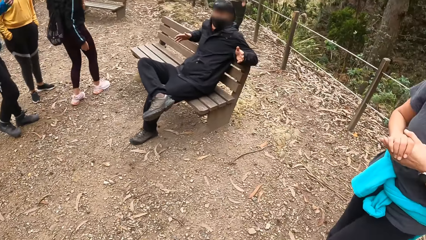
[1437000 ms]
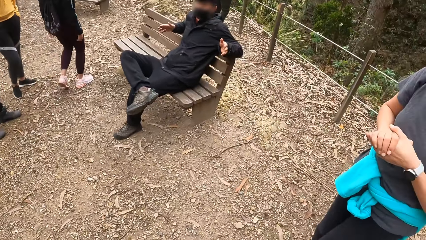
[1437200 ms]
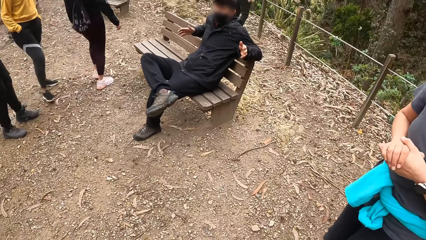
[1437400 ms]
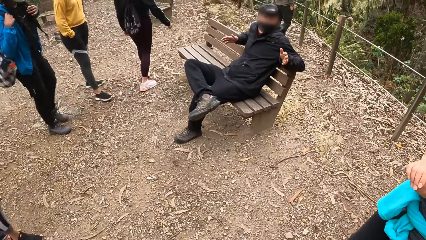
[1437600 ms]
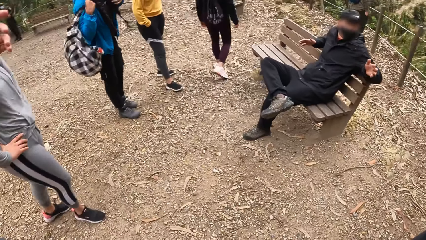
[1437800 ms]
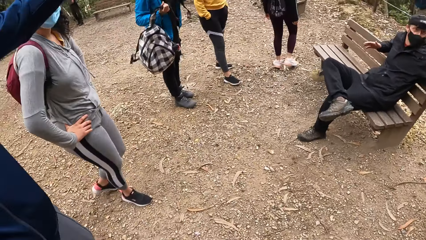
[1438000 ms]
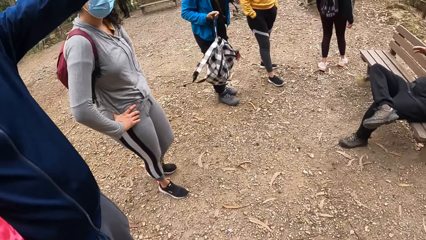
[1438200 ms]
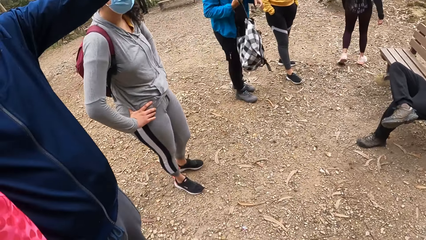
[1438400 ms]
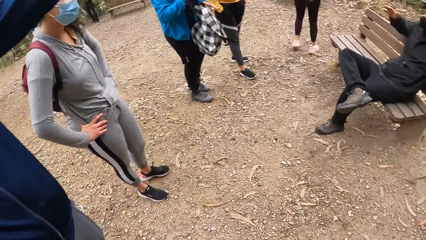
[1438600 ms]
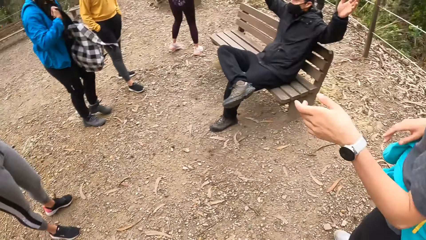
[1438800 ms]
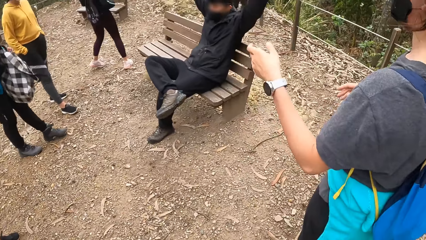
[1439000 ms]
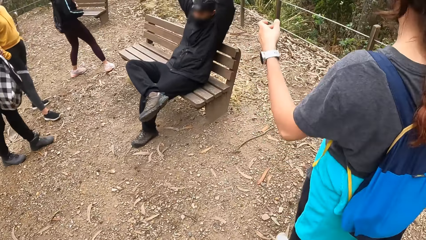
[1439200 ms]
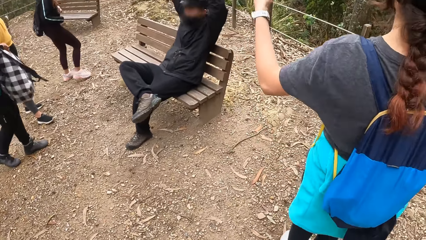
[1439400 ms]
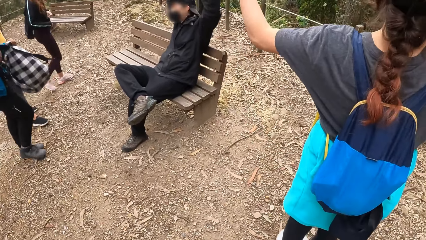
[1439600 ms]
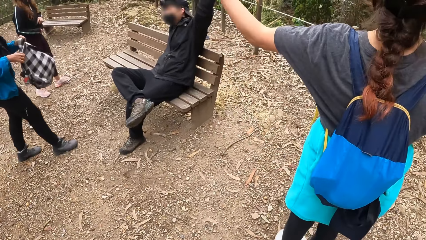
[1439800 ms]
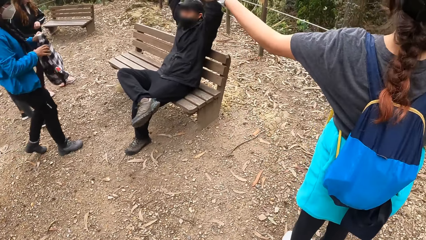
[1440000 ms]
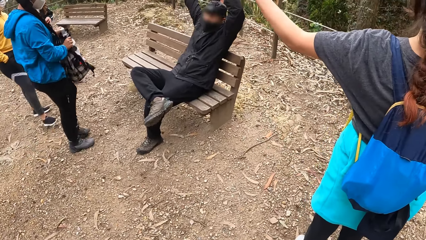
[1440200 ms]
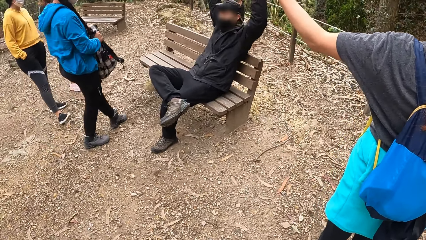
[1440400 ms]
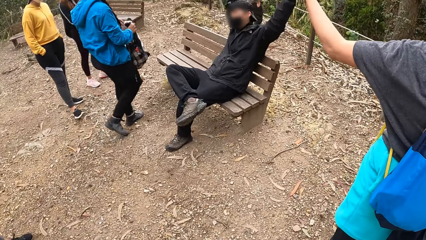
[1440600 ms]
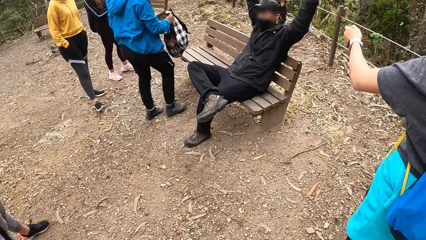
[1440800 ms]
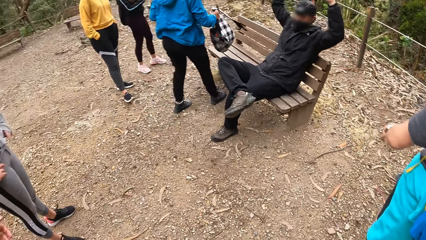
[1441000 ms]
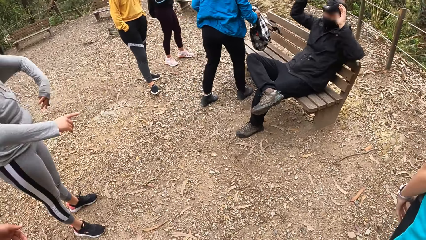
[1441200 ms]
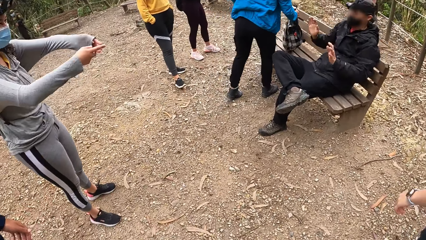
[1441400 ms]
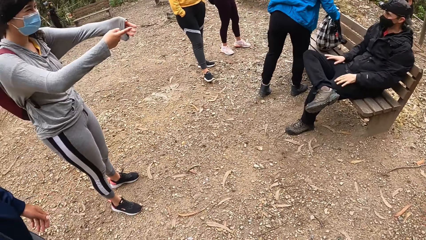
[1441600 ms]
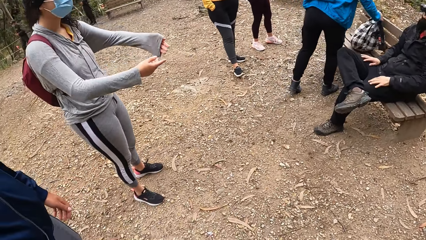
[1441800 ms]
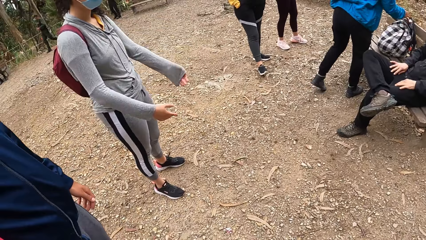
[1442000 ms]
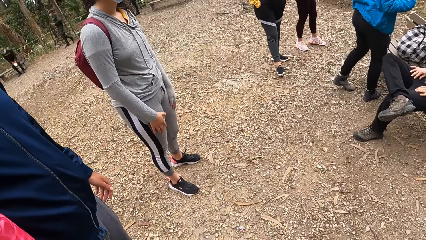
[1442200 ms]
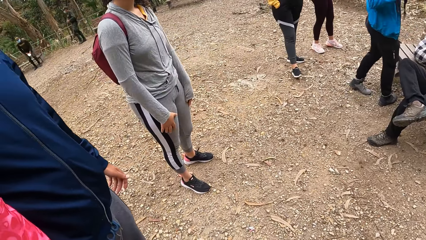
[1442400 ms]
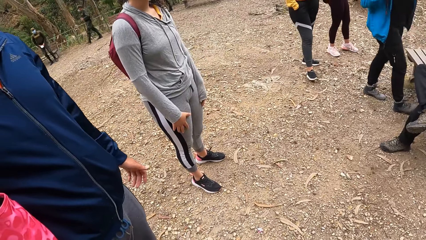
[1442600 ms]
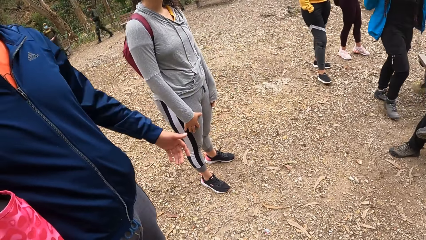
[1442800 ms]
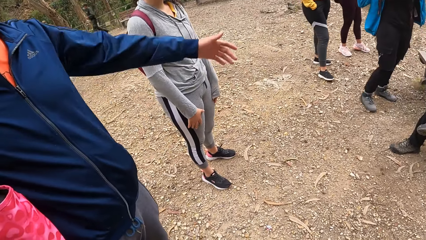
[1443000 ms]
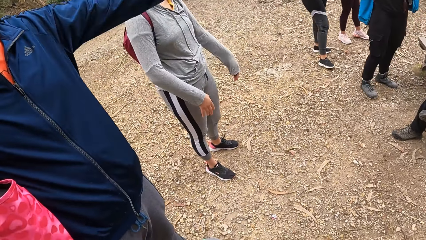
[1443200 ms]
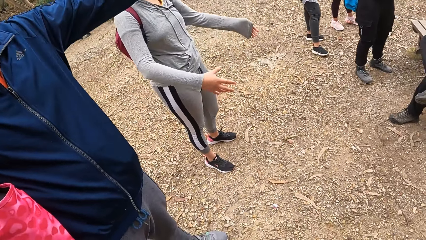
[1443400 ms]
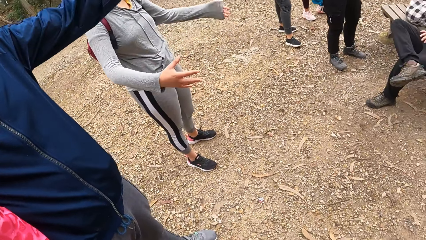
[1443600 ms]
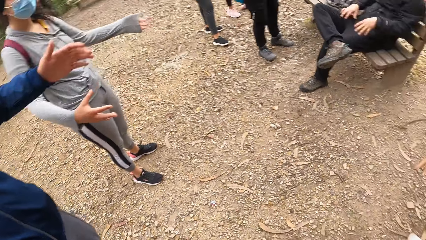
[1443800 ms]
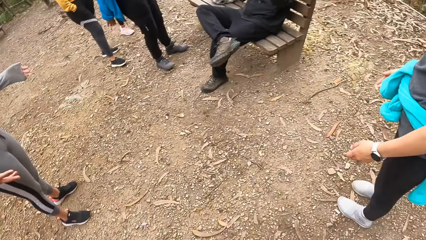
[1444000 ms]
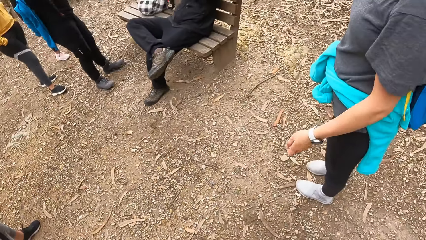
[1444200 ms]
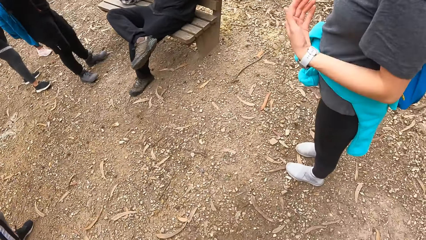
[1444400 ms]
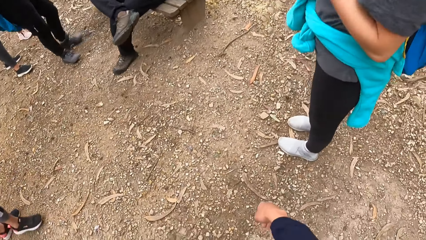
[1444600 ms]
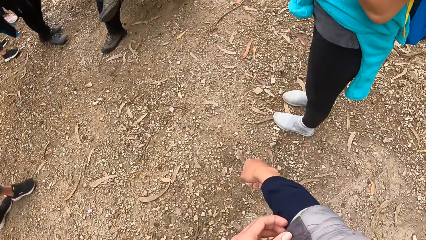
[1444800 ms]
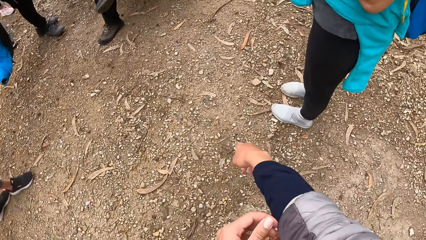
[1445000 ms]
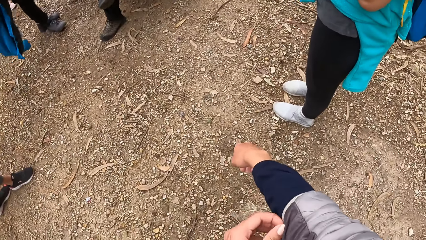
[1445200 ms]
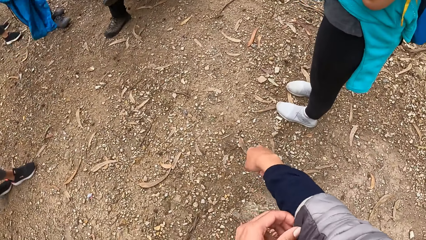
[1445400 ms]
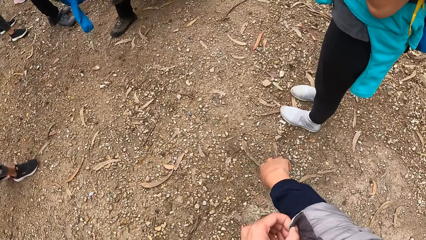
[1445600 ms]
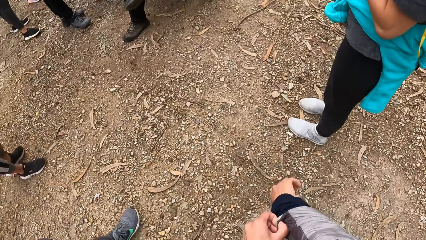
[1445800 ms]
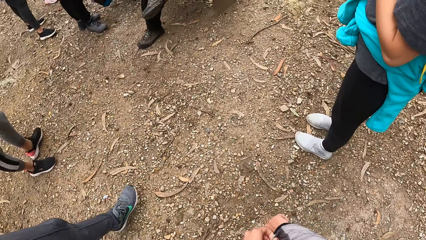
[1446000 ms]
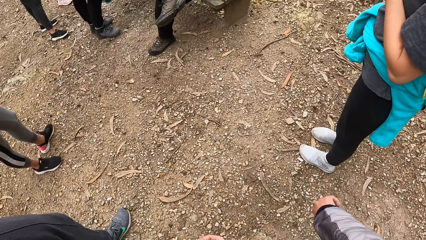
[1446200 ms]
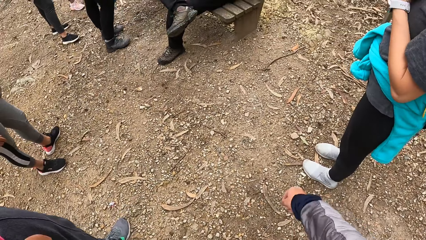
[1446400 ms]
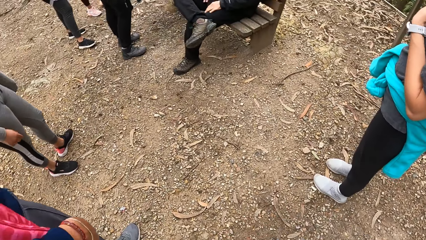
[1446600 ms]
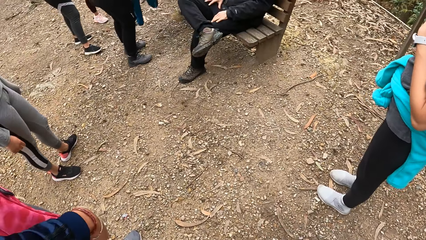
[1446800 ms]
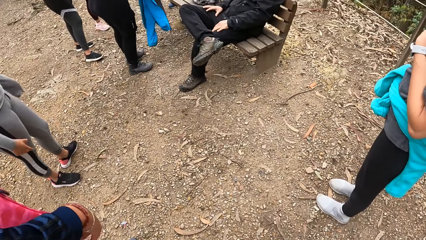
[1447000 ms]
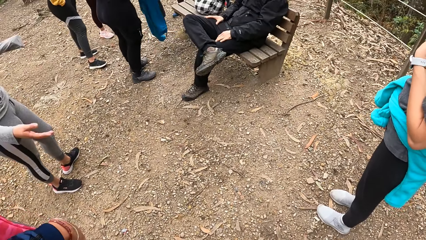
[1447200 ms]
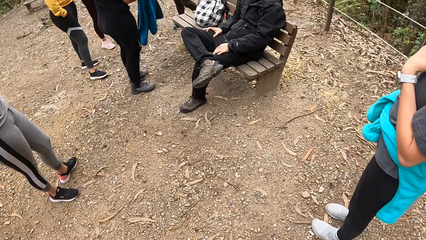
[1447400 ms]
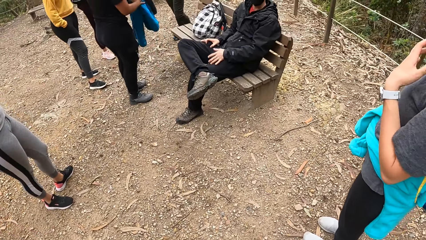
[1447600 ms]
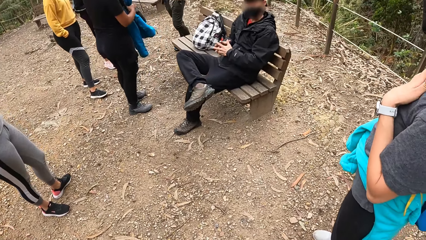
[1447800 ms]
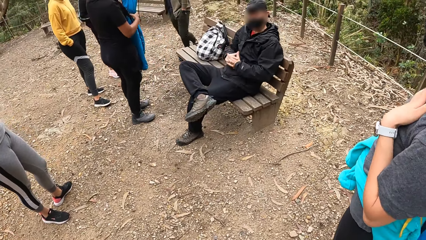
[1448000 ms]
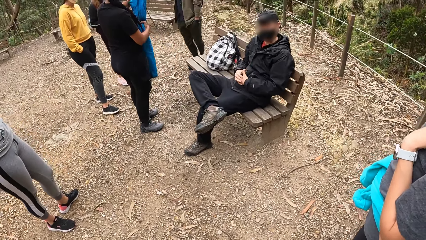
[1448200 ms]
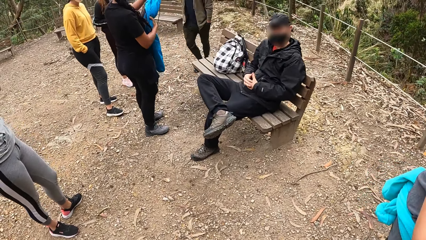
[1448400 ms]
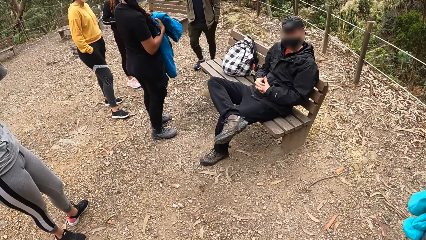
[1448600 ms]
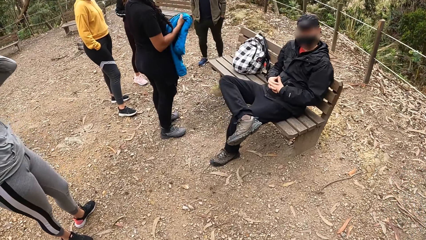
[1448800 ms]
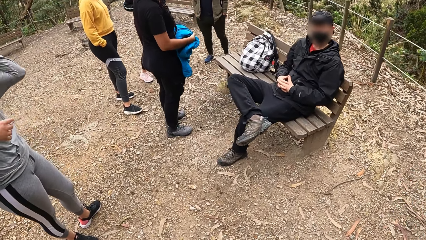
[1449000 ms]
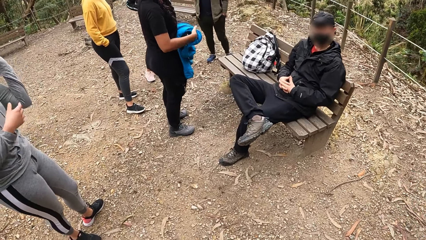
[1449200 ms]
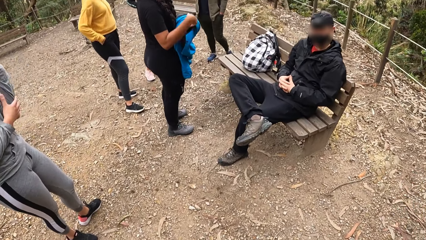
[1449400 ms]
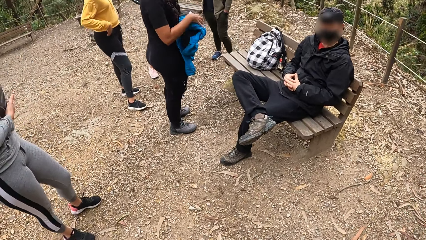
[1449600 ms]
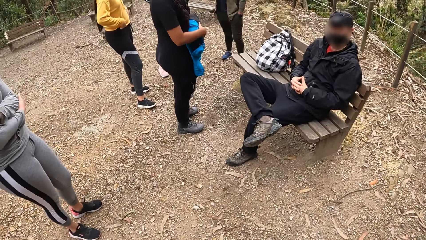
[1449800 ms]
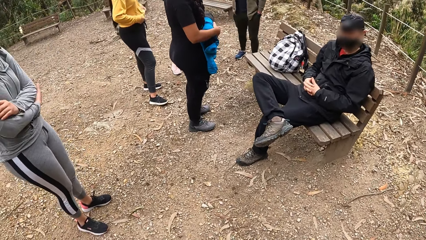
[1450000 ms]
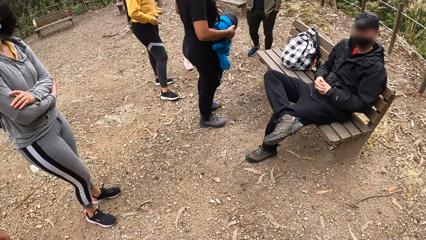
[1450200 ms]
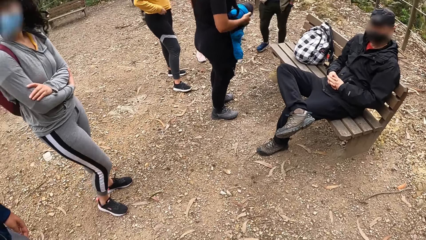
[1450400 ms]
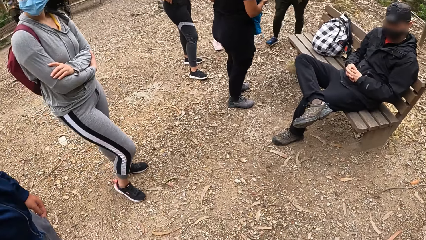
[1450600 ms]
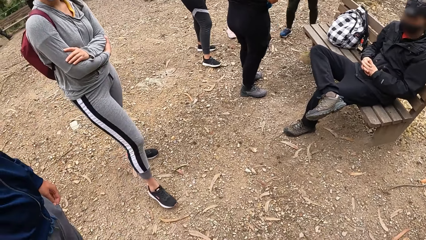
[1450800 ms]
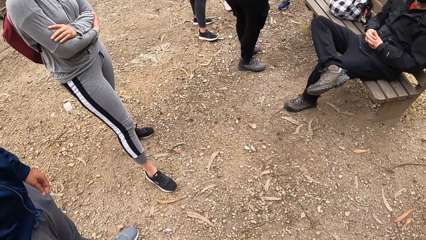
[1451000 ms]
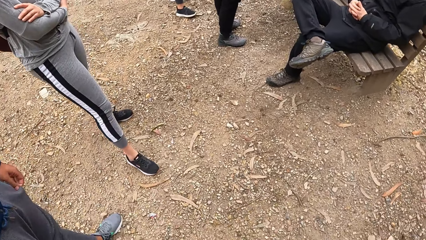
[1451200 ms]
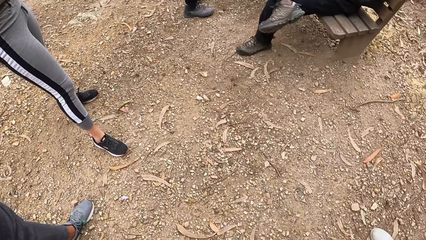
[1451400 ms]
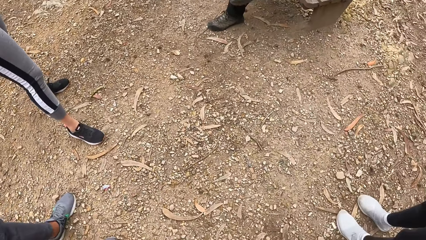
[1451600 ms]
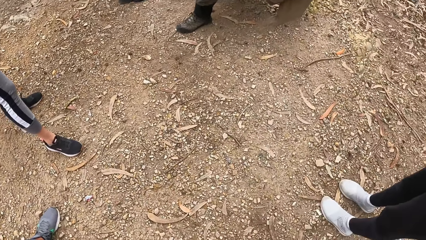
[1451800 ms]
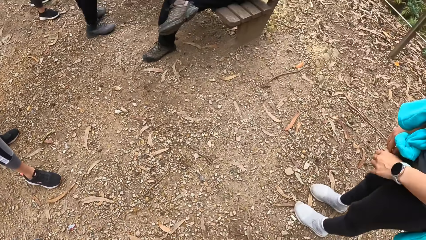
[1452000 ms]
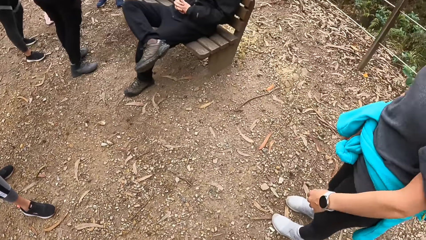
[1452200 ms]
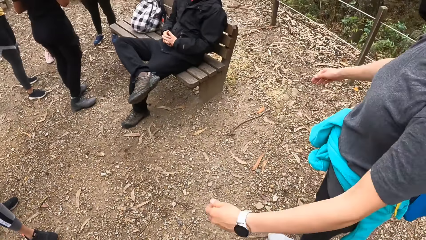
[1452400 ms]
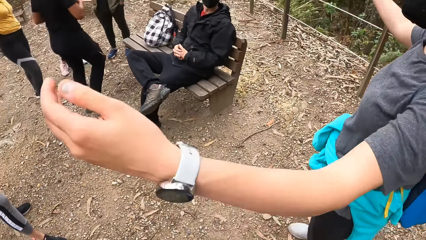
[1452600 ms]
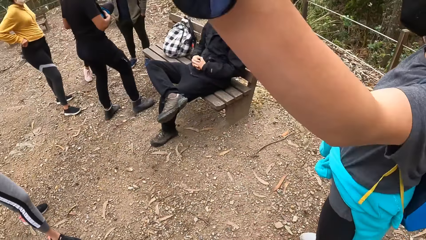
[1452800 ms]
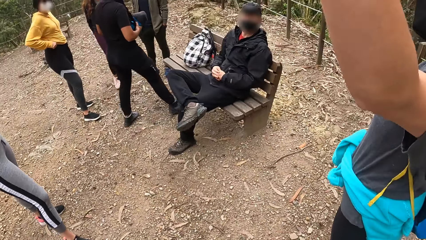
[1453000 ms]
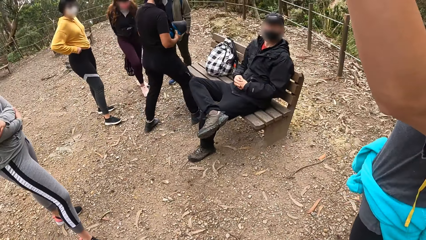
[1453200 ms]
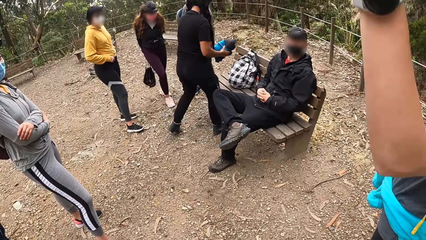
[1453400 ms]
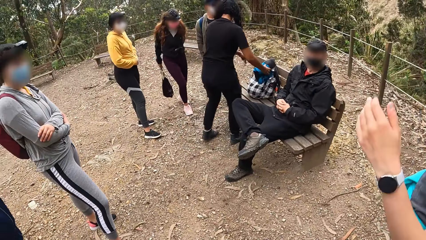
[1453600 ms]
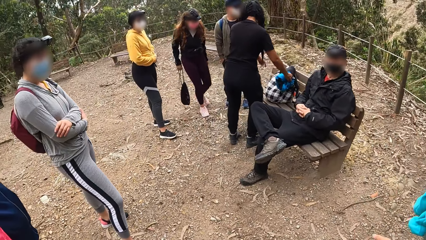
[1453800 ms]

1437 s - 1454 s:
A man waves both hands. A woman moves towards the man. The woman drops a bag in her right hand on the wooden bench. The camera wearer stretches a hand. She adjusts her sleeve with her left hand. The woman folds a jacket with both hands.
